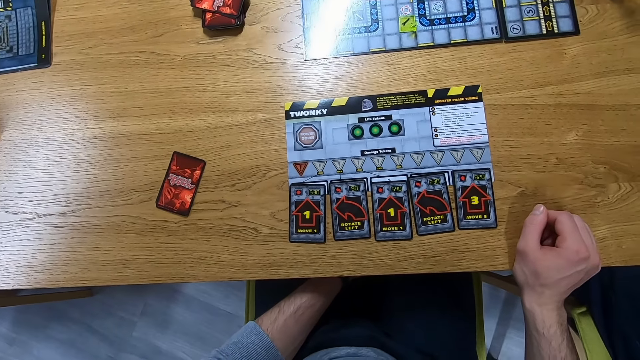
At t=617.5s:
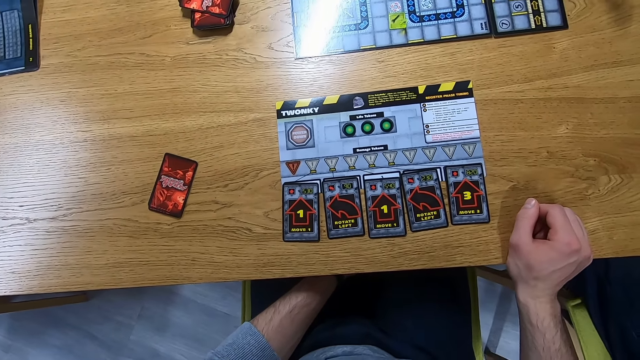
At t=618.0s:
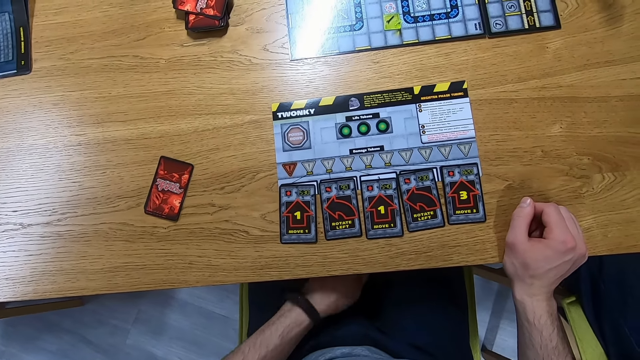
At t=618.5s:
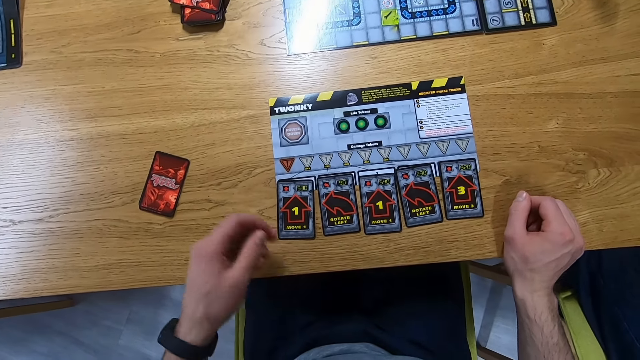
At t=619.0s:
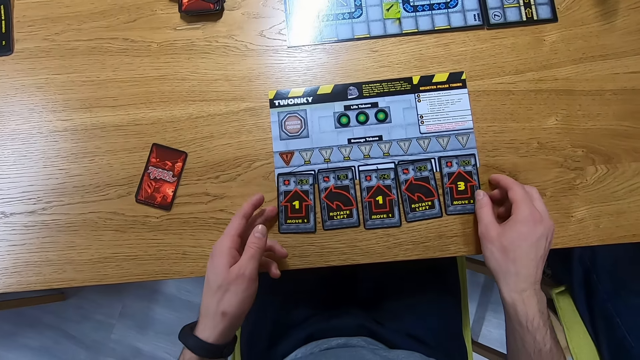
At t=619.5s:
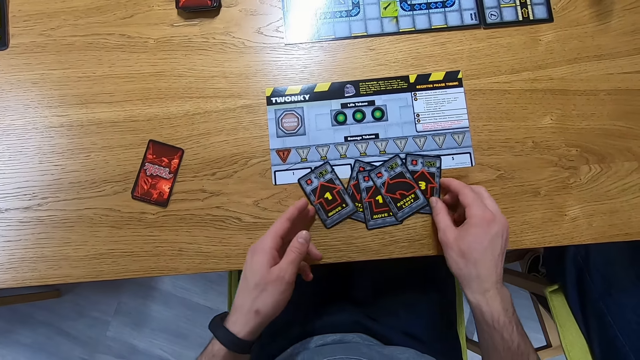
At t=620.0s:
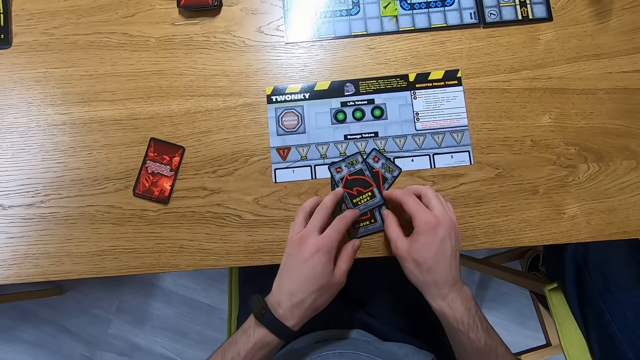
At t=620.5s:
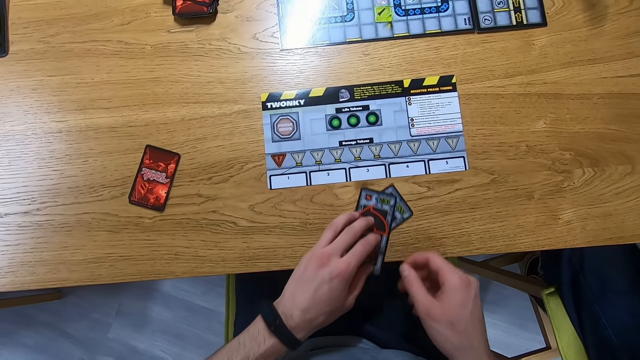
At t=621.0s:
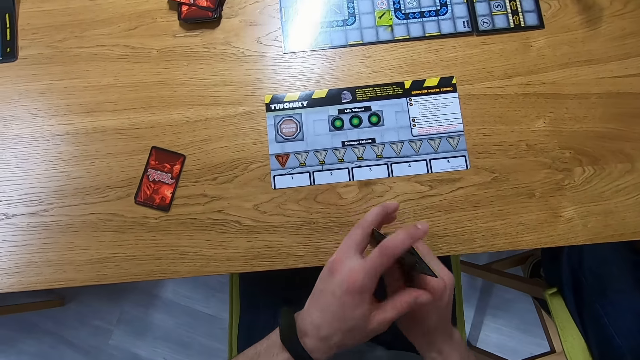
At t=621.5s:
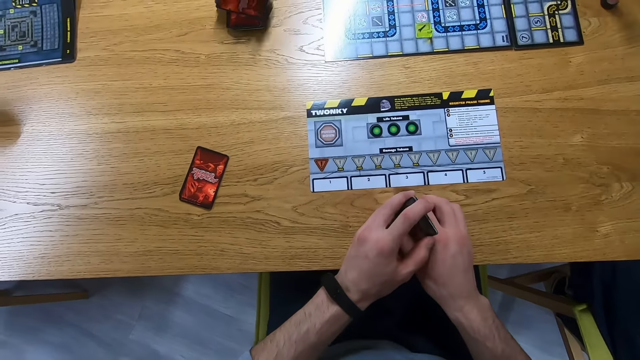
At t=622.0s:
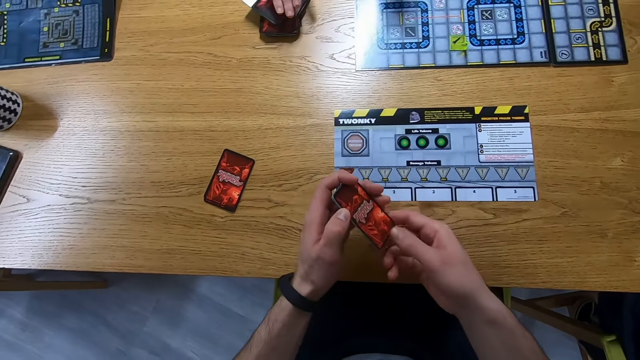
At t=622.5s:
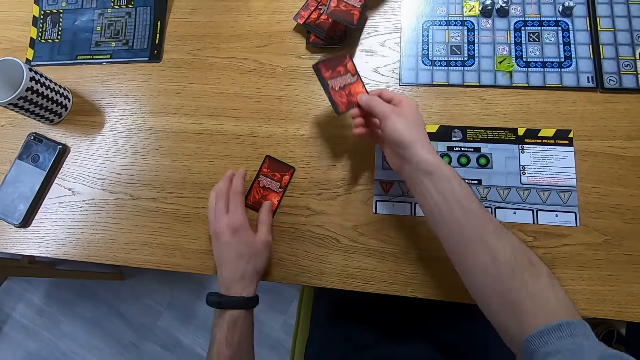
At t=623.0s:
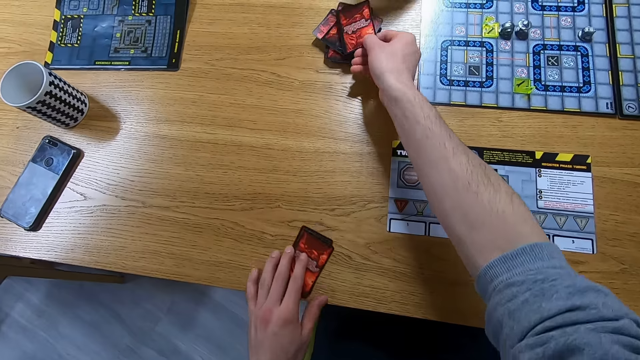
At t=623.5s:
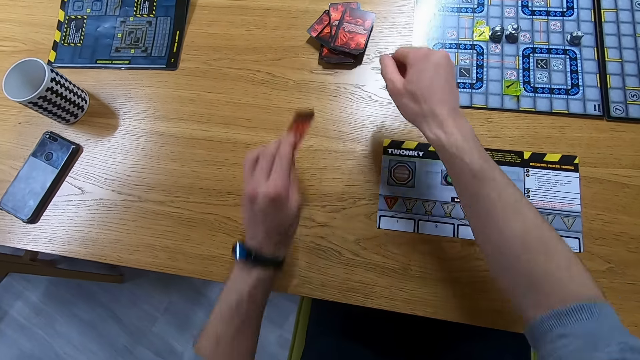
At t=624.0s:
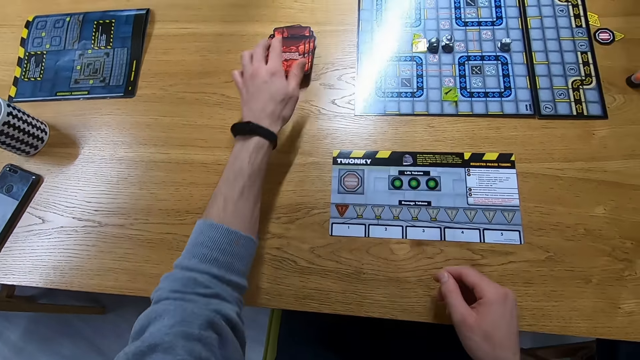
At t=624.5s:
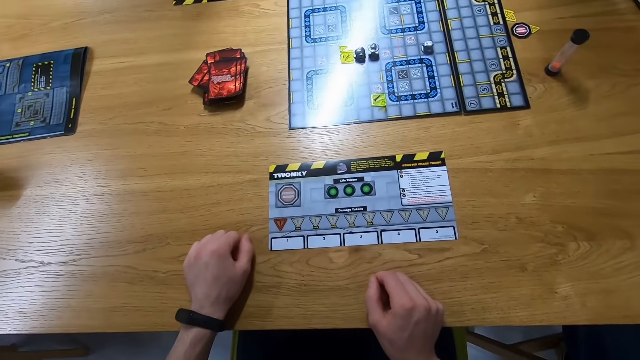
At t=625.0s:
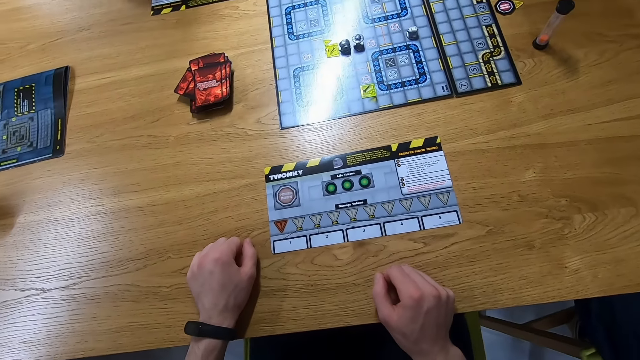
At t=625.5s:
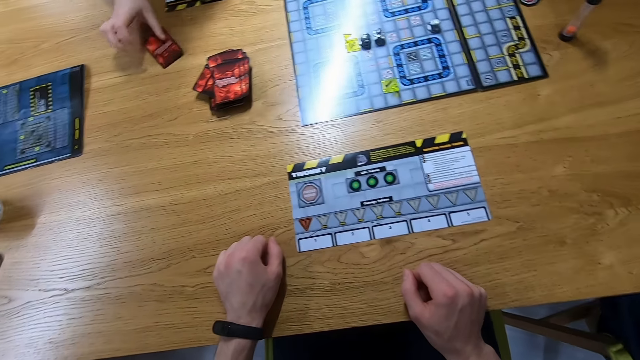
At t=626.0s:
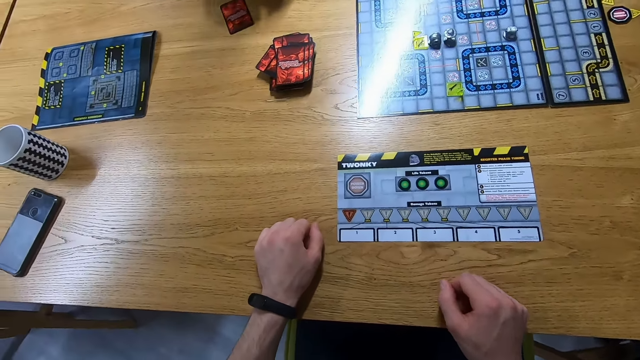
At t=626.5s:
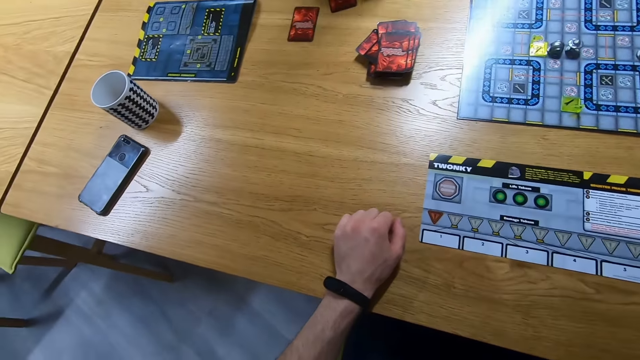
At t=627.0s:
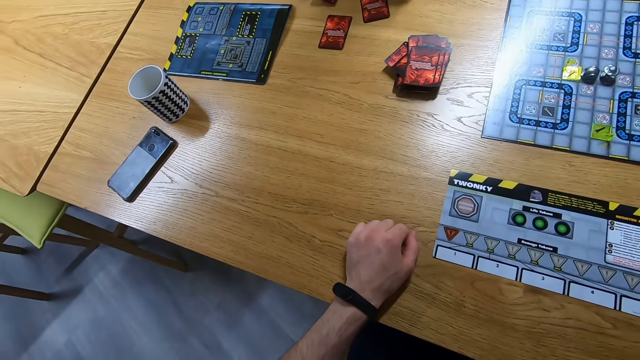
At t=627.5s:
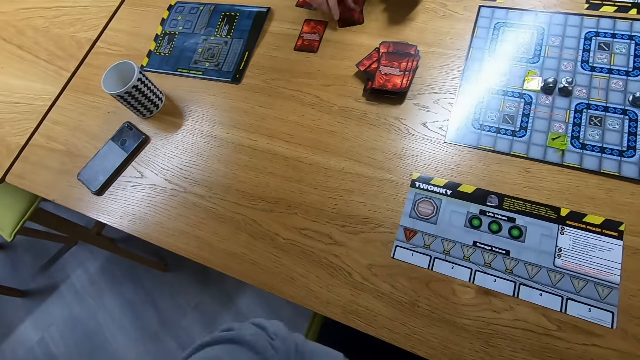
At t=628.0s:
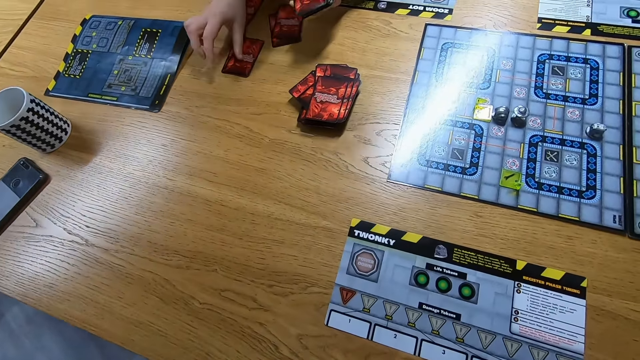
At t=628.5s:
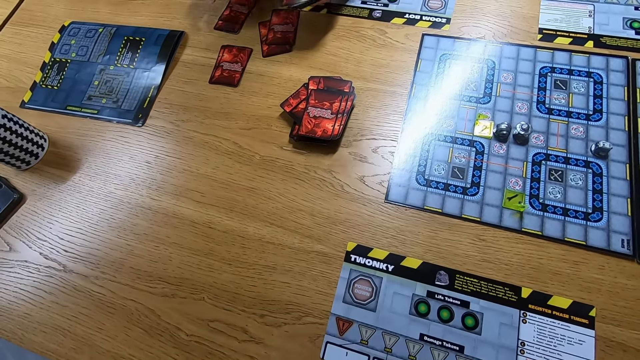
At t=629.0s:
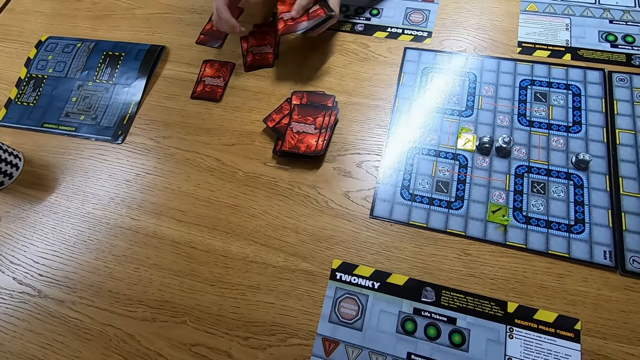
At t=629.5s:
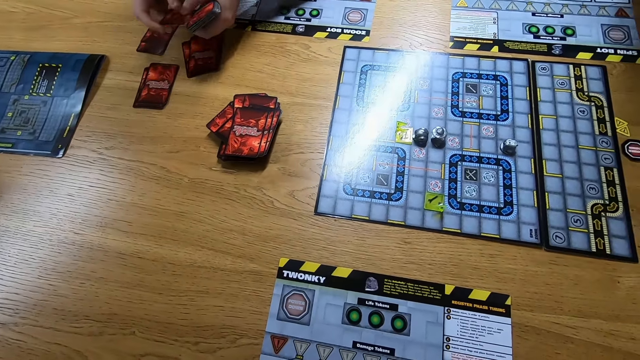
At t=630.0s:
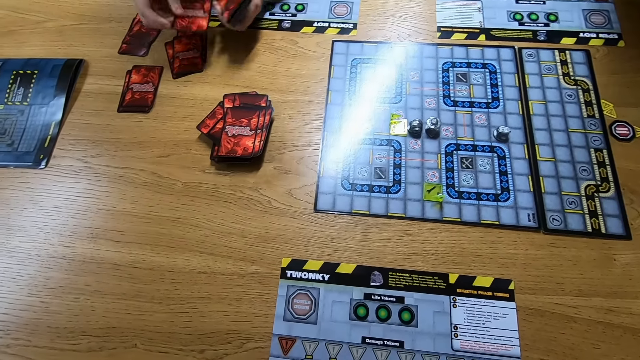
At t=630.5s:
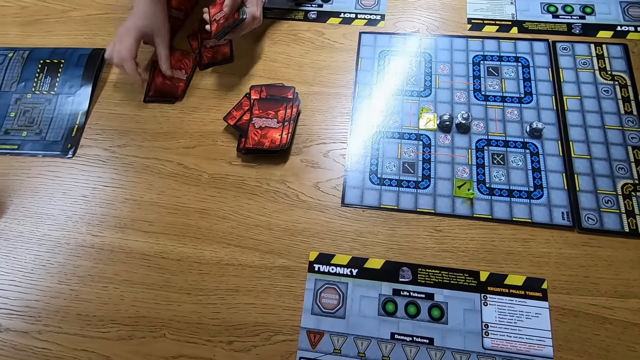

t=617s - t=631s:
The camera wearer collects the cards. They place the cards on the table. A lady shares the cards. The lady arranges the cards on the table.

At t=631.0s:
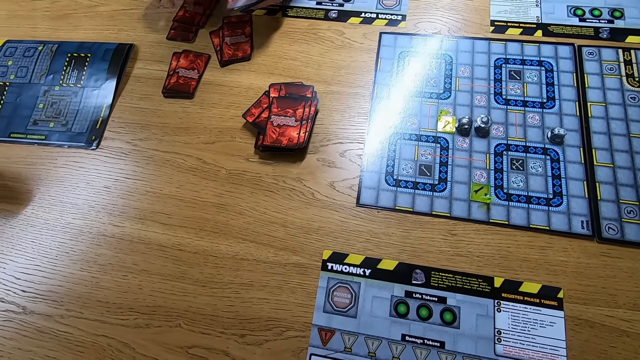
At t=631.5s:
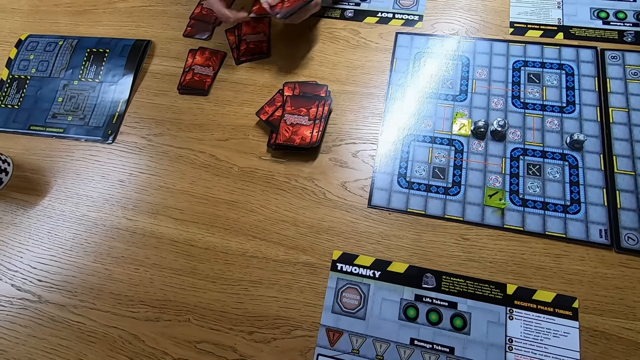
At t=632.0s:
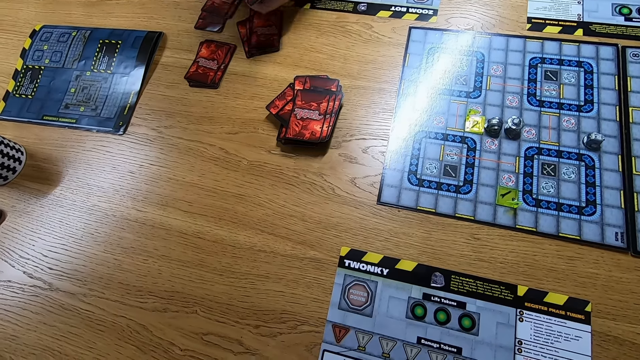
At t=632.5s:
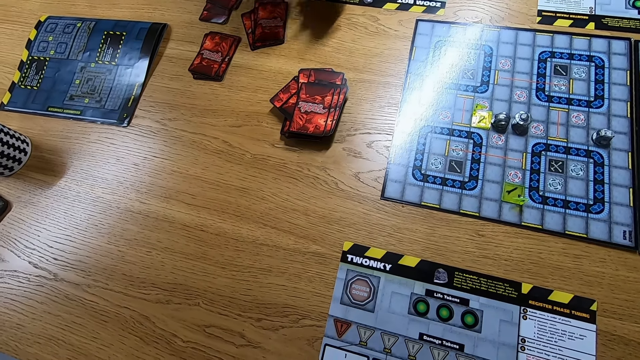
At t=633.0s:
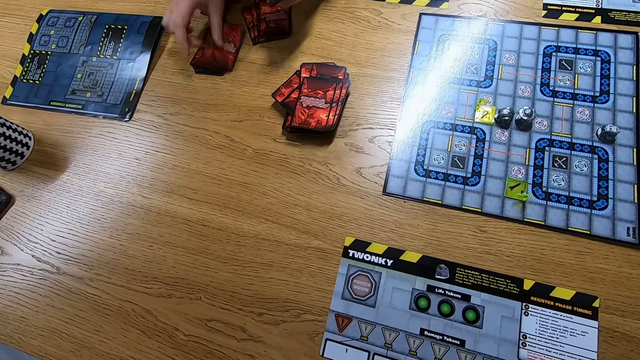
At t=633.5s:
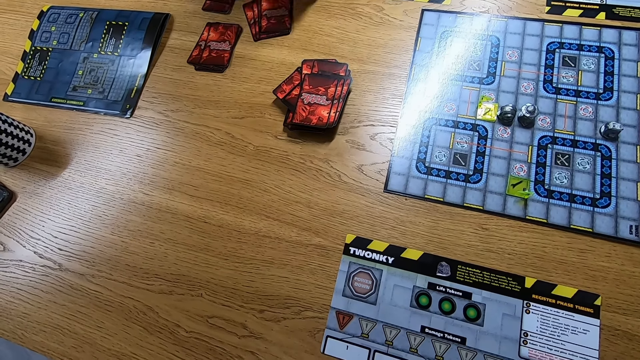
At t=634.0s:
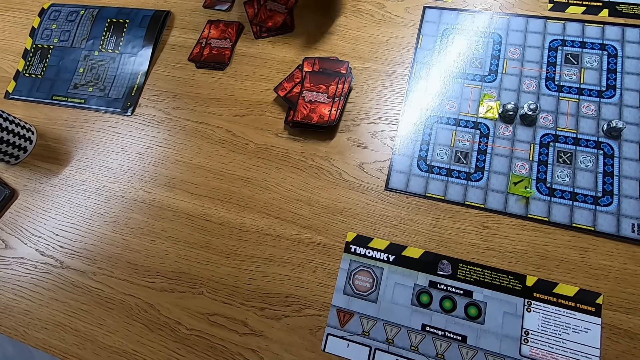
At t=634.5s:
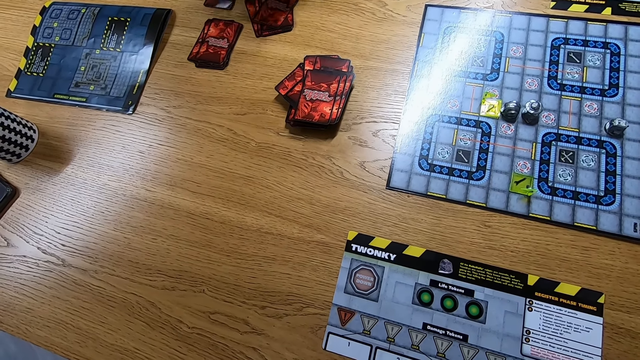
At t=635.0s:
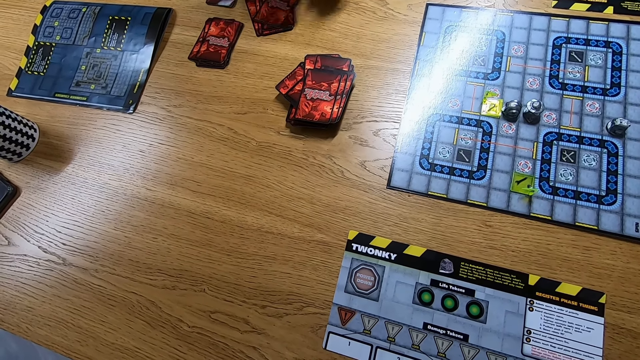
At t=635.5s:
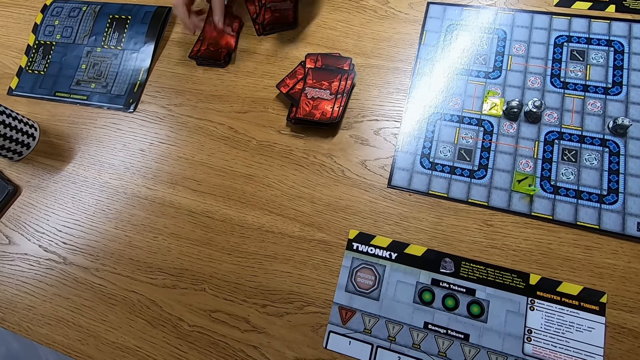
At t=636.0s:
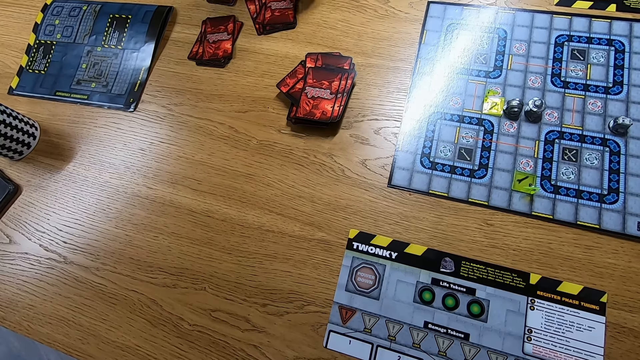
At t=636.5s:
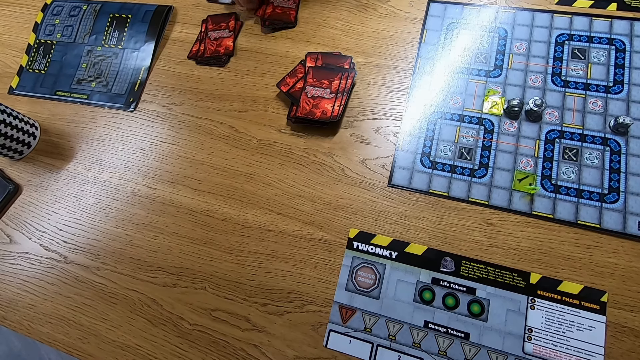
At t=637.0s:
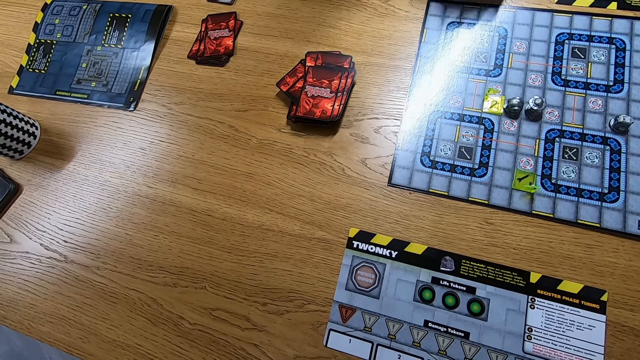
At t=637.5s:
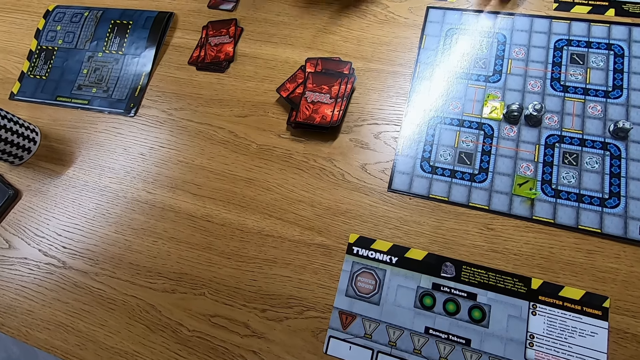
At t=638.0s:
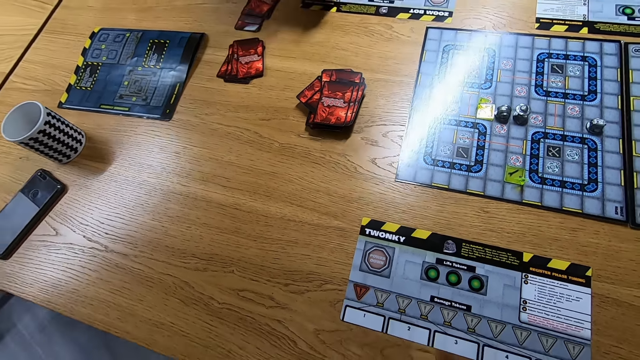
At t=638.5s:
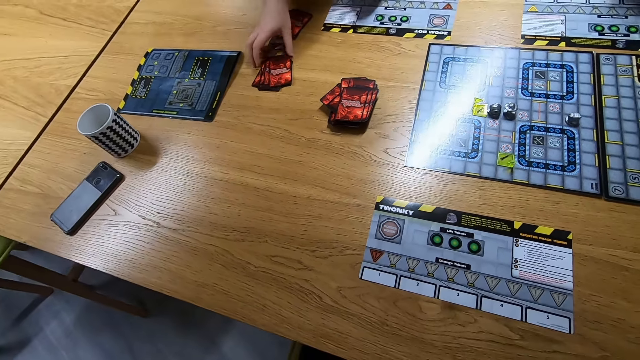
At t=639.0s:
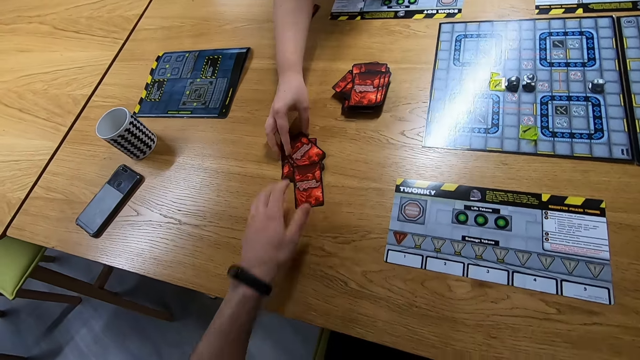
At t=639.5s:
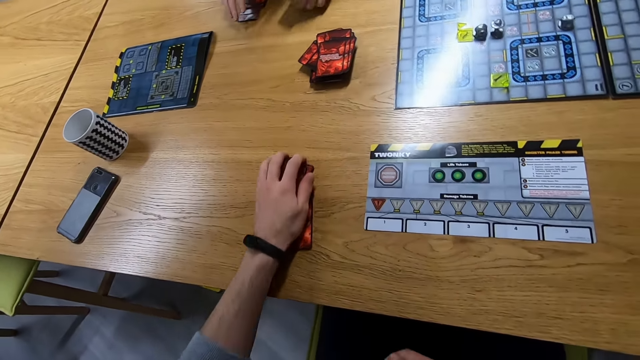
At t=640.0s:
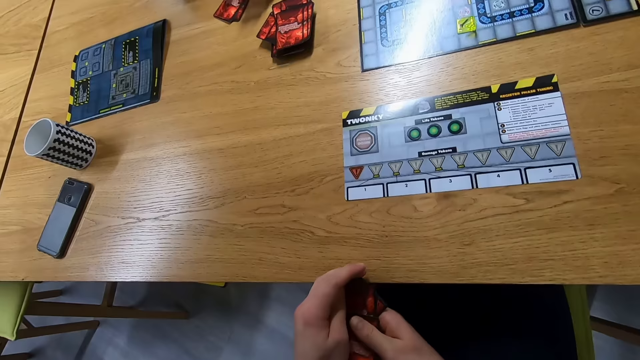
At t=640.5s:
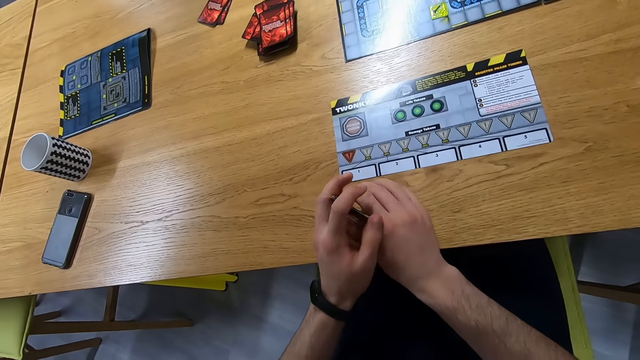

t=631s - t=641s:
The camera wearer picks the cards.
